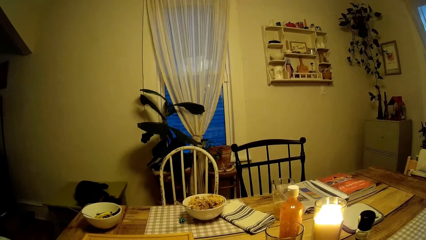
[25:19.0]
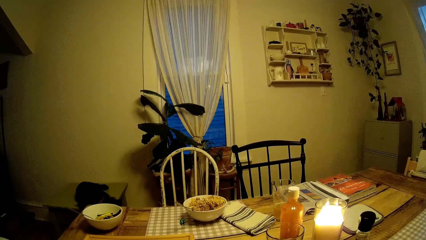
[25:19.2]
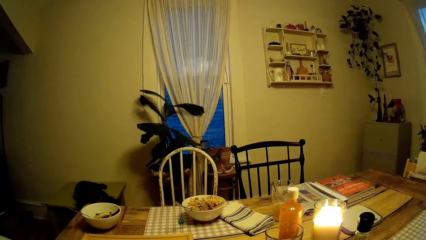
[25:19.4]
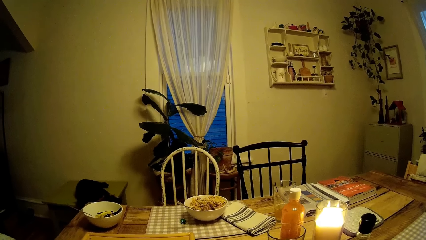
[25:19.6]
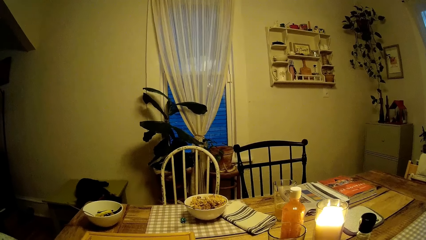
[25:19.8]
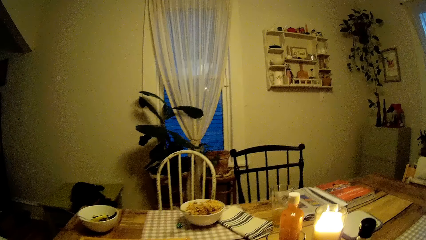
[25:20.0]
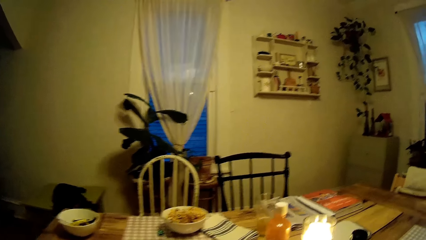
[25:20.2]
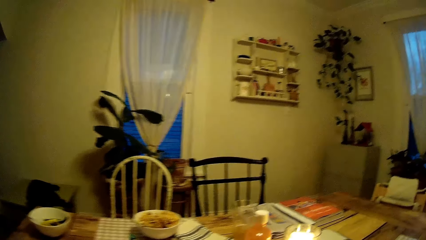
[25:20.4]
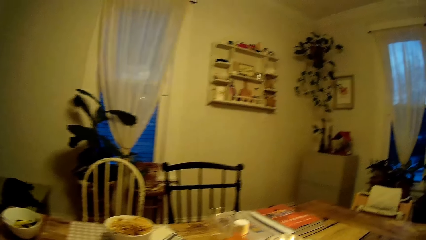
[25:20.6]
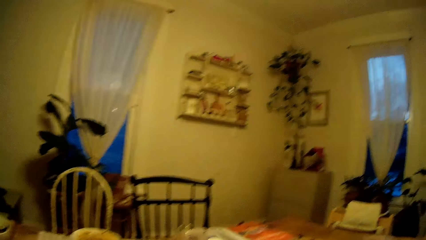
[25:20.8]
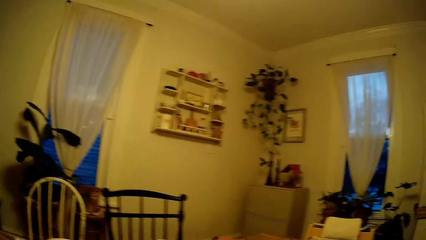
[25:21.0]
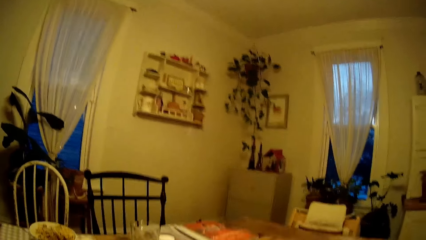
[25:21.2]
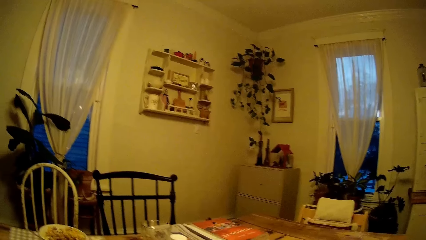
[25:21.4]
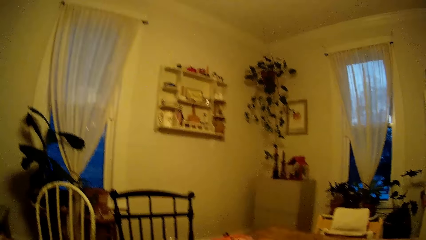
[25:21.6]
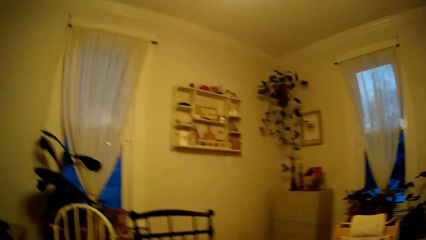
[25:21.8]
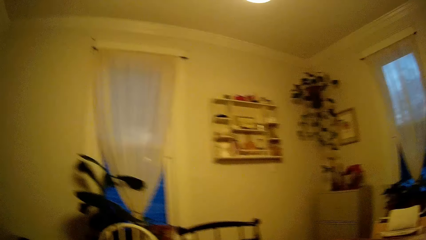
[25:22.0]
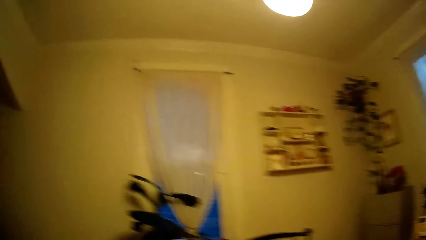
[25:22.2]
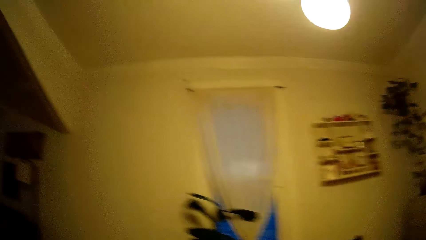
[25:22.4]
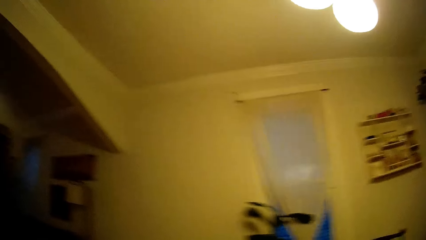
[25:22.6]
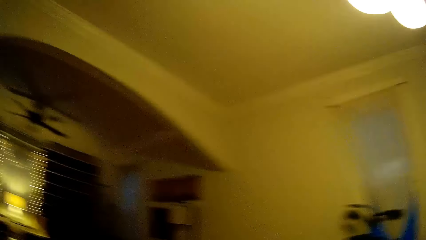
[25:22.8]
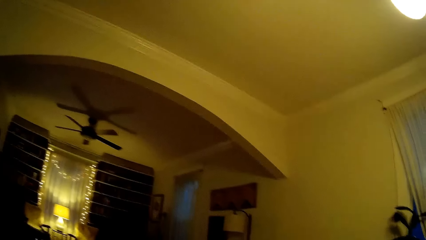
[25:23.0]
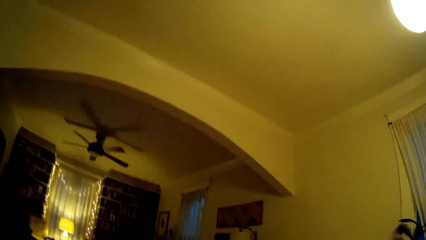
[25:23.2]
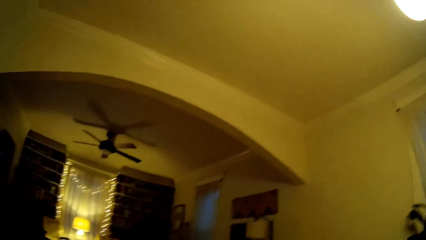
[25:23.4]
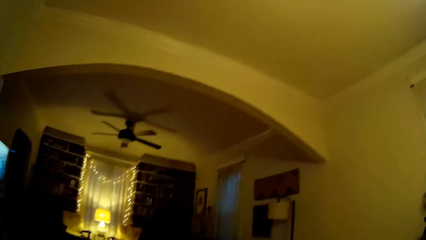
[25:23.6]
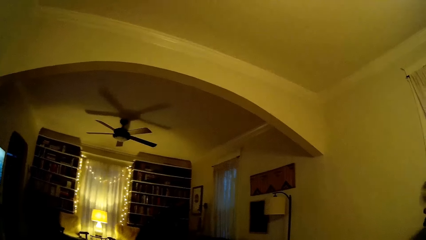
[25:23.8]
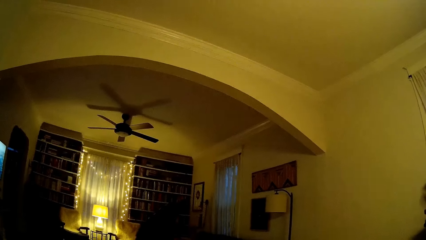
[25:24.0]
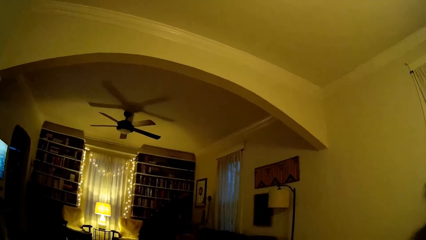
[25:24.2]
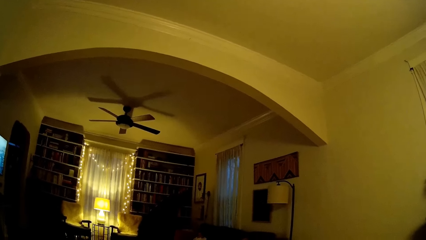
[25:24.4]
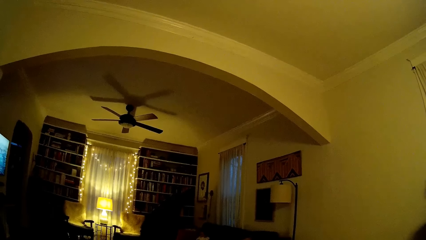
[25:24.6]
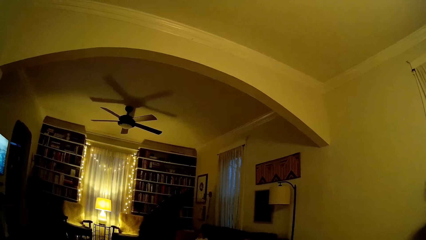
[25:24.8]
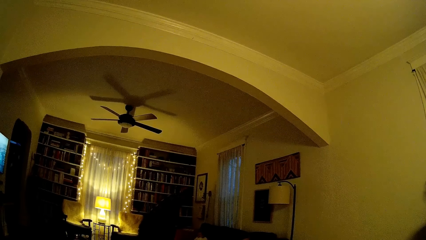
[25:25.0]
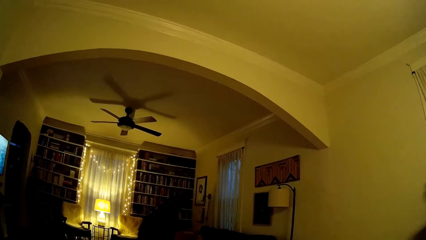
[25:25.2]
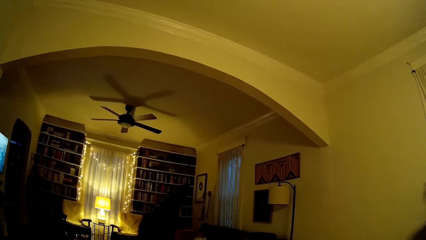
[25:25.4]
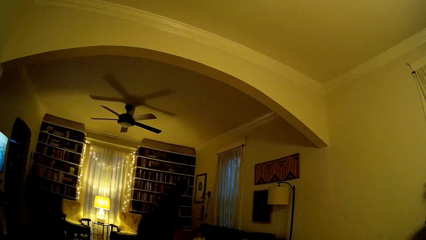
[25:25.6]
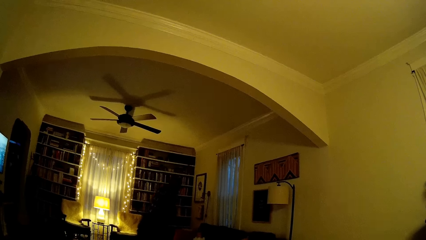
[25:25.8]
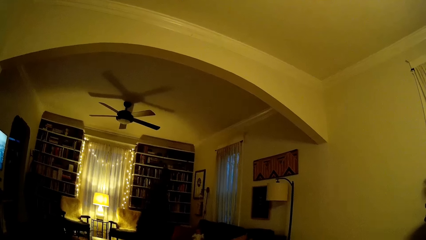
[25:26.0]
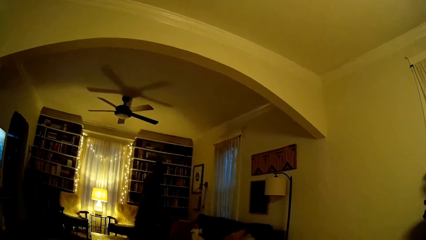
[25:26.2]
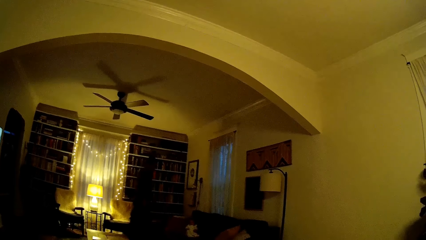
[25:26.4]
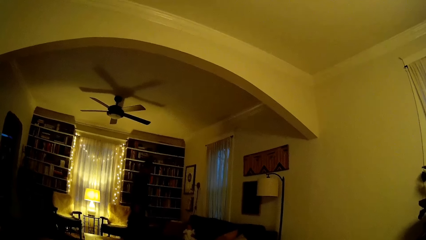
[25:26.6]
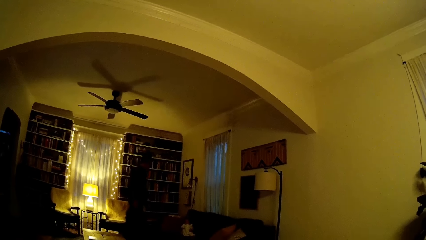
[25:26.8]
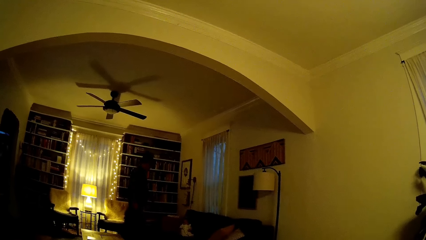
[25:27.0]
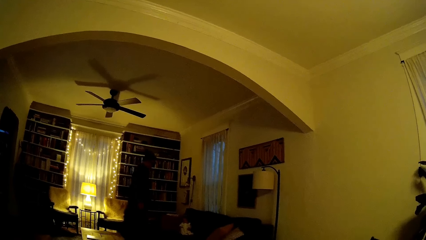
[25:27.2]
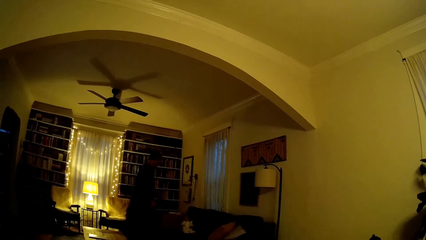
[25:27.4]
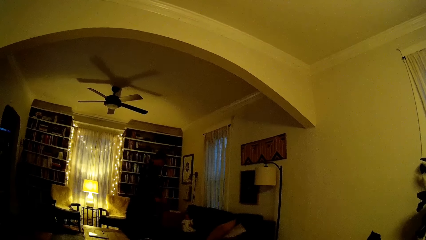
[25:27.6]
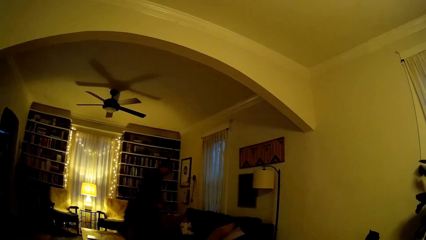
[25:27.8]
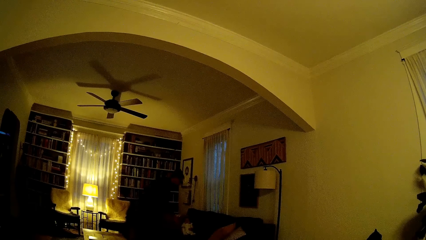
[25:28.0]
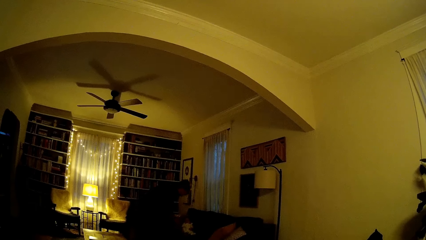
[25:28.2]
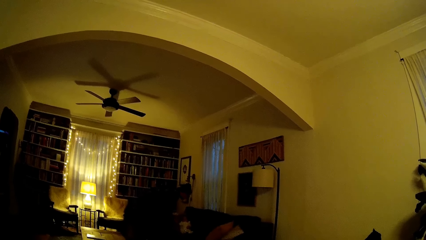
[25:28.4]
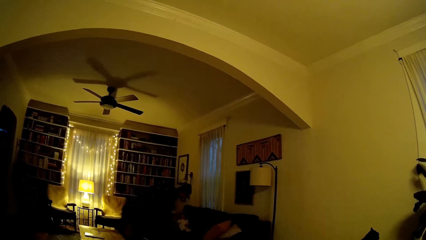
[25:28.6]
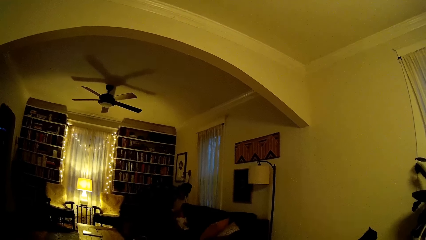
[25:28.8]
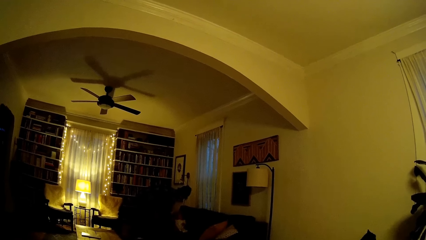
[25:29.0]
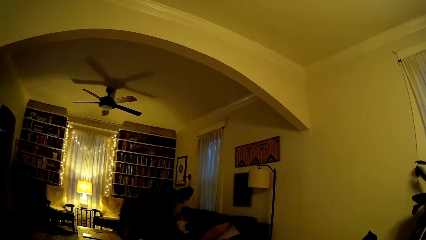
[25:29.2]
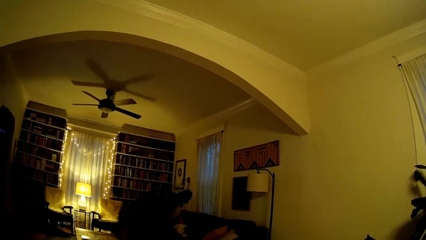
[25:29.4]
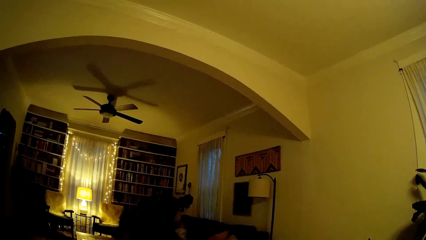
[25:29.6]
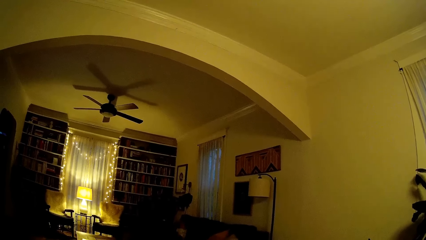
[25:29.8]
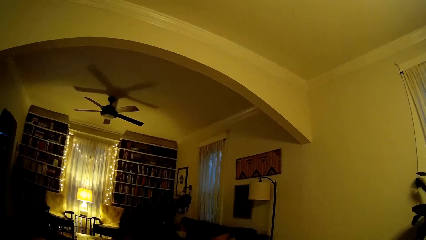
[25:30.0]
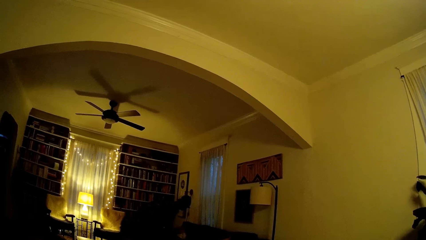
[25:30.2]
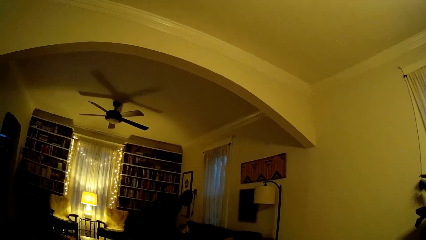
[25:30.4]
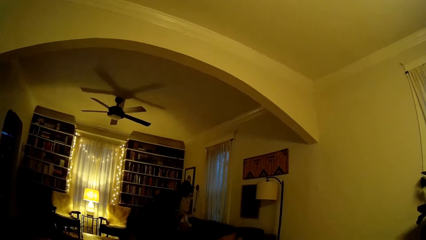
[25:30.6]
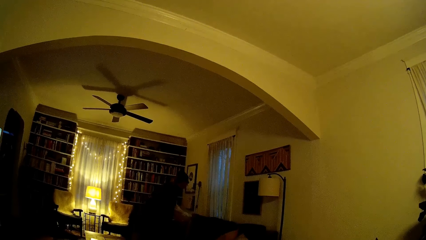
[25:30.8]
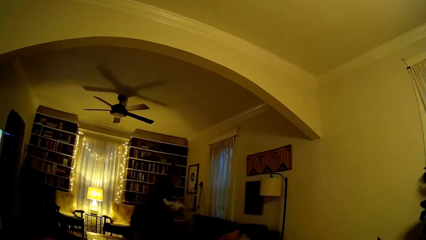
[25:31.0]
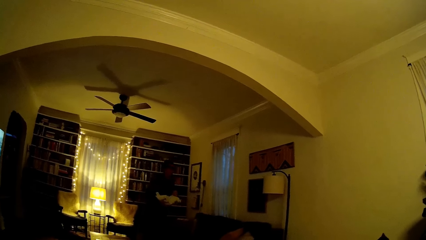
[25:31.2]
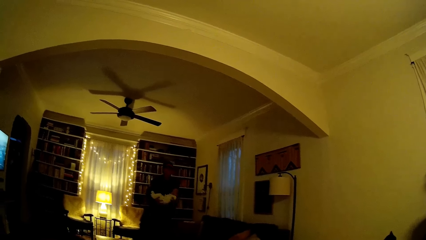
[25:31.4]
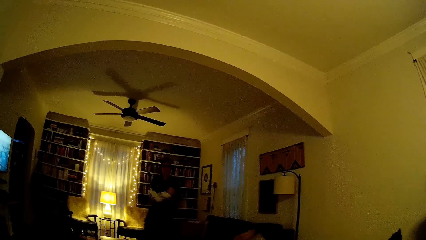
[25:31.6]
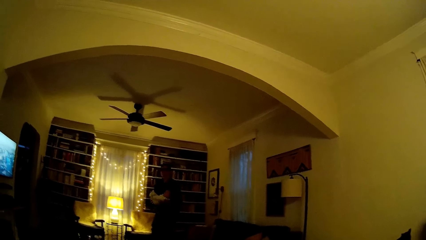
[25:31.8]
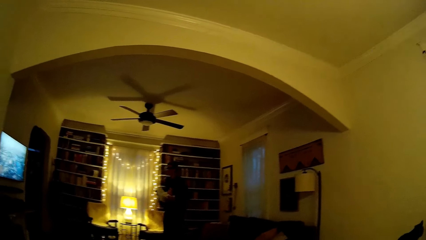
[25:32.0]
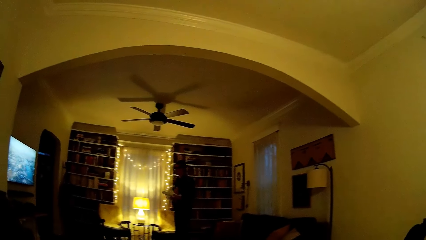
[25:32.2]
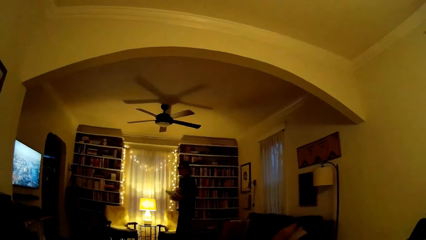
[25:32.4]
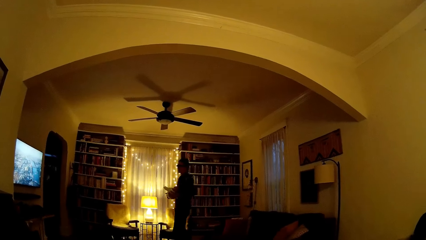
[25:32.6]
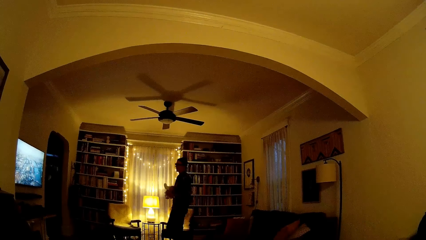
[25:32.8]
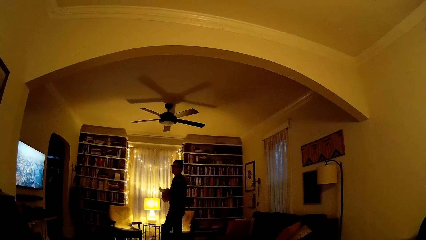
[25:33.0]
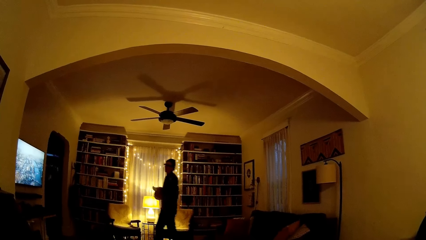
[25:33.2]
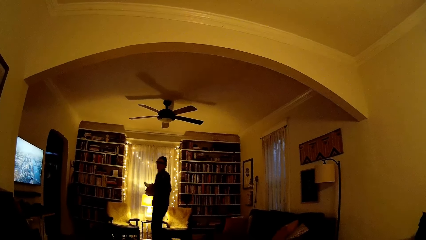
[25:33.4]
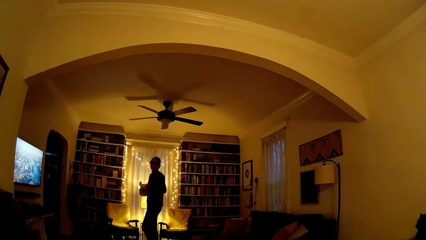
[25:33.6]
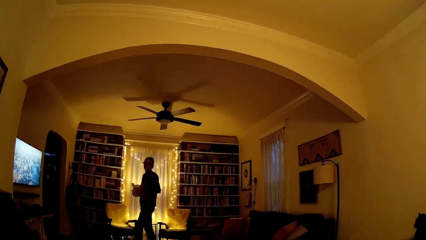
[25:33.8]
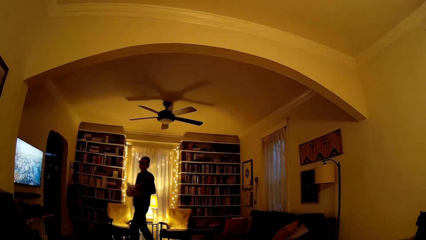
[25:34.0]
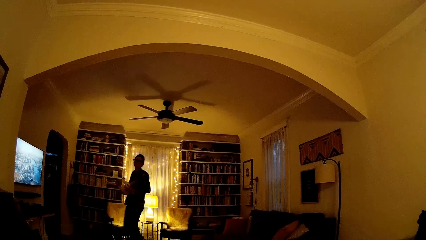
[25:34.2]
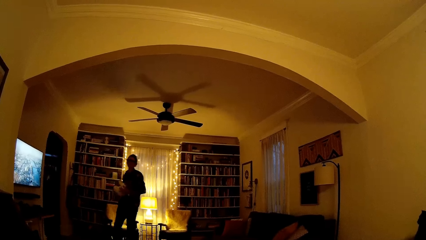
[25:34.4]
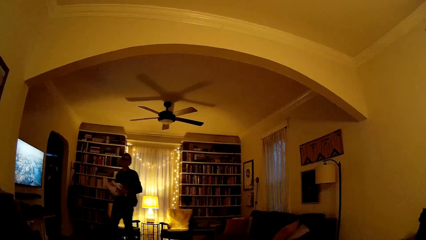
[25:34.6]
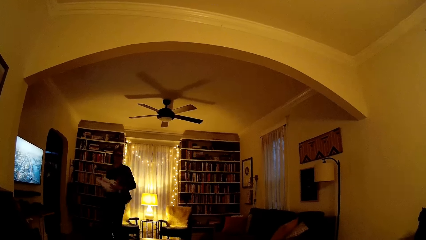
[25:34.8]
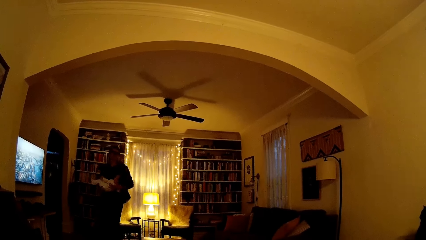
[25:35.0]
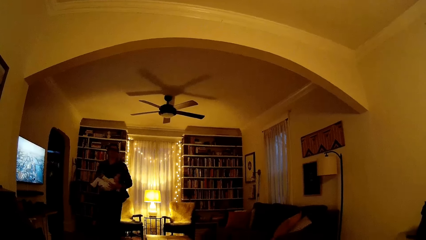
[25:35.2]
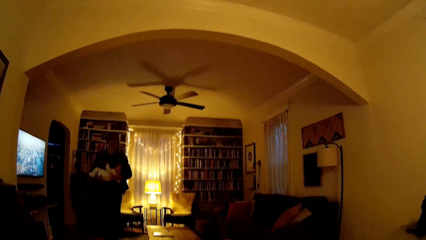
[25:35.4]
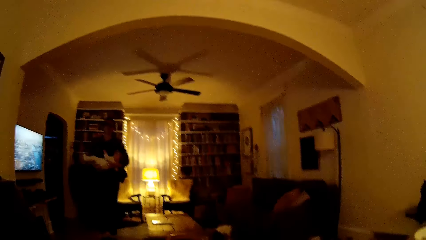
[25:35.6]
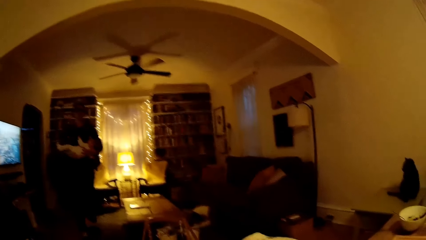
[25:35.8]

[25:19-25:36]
The man carries the baby on a chair in the living room with both hands.
